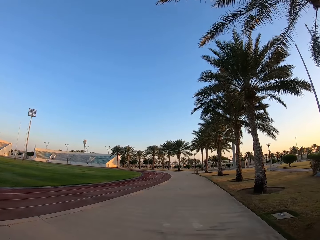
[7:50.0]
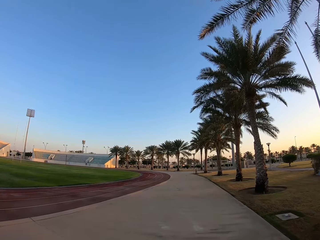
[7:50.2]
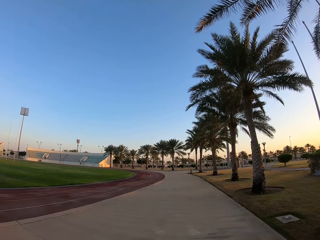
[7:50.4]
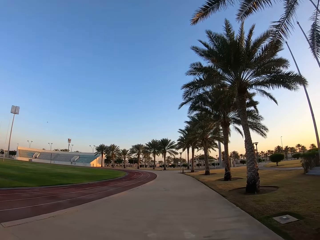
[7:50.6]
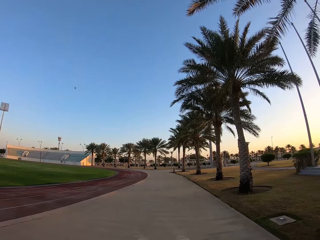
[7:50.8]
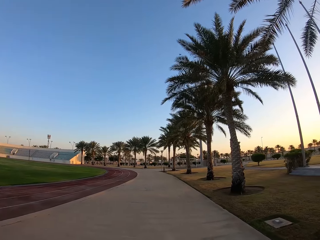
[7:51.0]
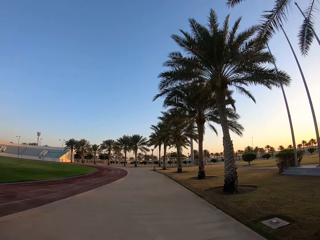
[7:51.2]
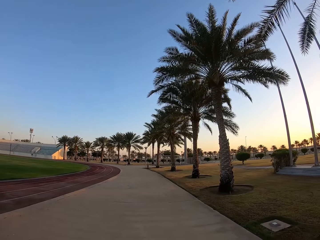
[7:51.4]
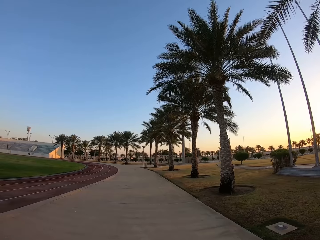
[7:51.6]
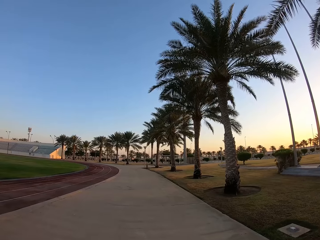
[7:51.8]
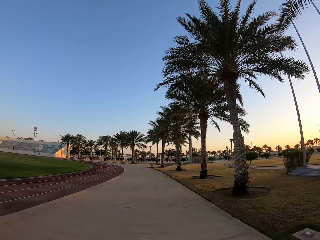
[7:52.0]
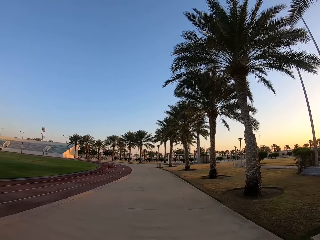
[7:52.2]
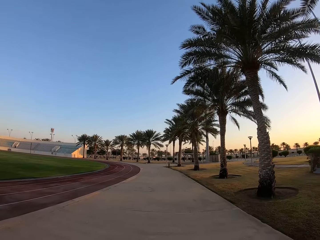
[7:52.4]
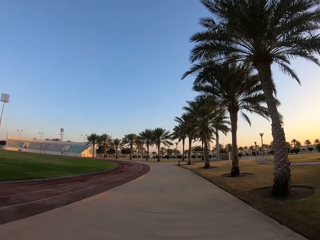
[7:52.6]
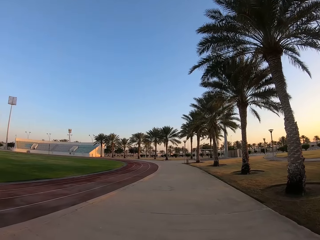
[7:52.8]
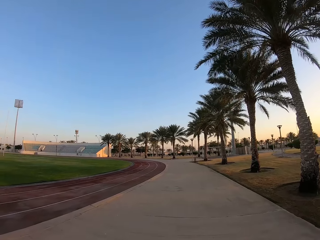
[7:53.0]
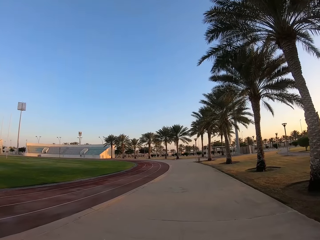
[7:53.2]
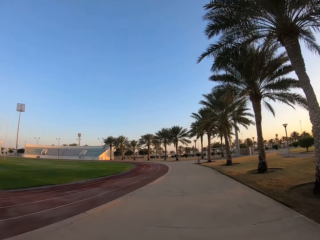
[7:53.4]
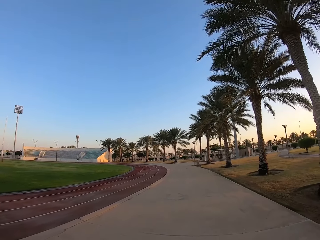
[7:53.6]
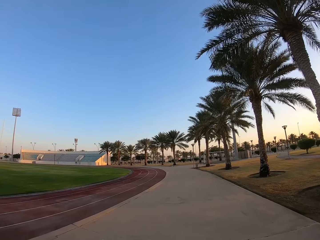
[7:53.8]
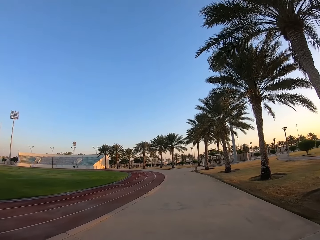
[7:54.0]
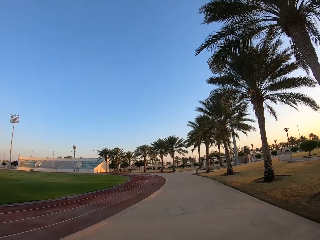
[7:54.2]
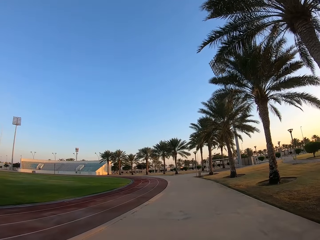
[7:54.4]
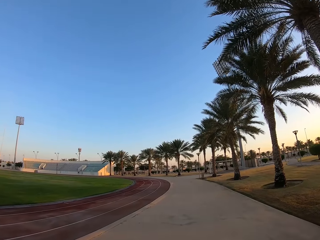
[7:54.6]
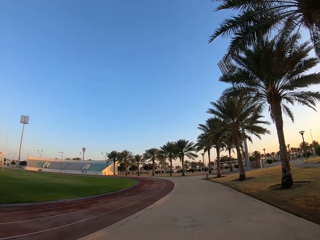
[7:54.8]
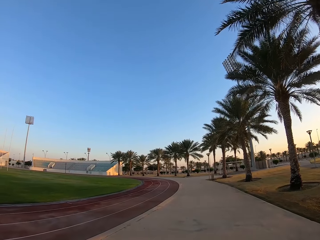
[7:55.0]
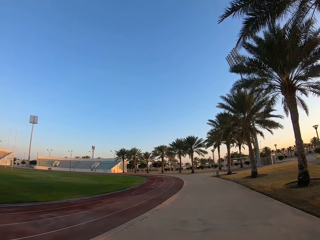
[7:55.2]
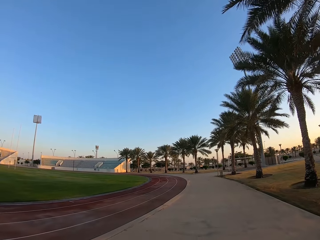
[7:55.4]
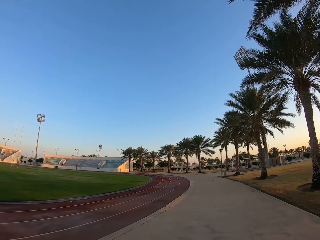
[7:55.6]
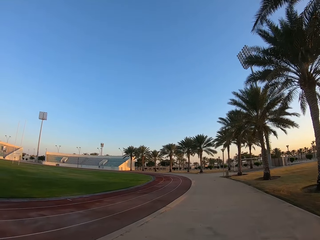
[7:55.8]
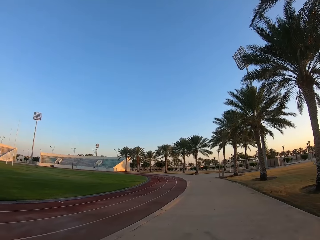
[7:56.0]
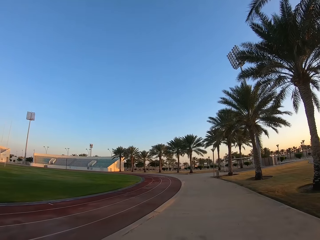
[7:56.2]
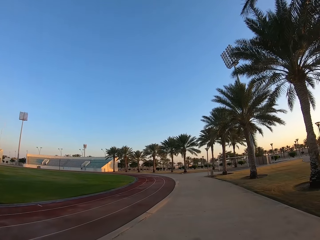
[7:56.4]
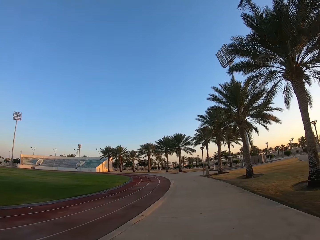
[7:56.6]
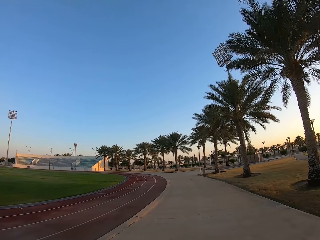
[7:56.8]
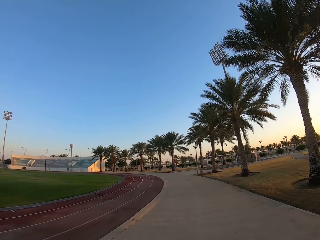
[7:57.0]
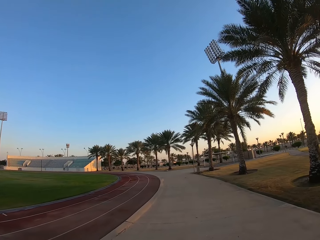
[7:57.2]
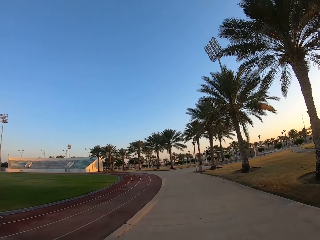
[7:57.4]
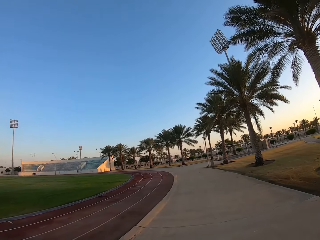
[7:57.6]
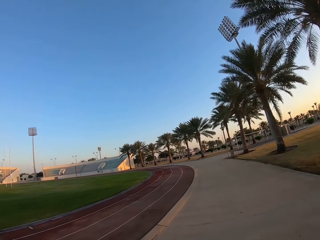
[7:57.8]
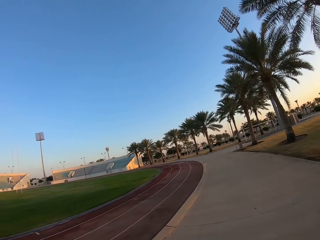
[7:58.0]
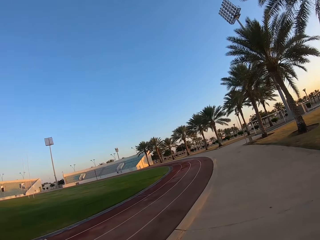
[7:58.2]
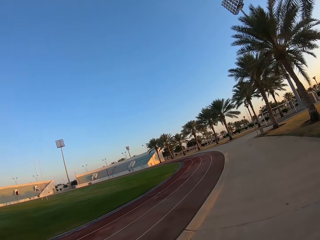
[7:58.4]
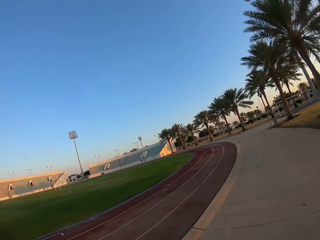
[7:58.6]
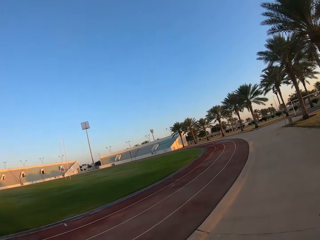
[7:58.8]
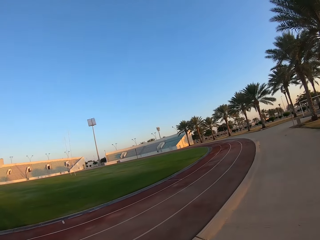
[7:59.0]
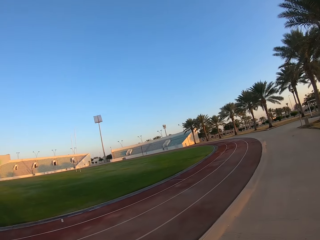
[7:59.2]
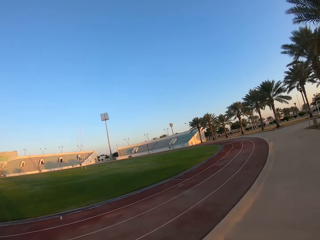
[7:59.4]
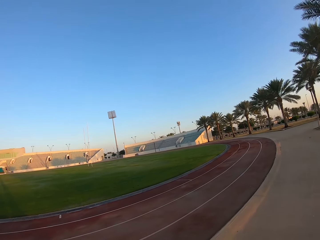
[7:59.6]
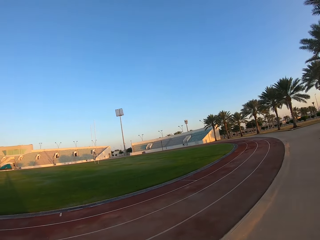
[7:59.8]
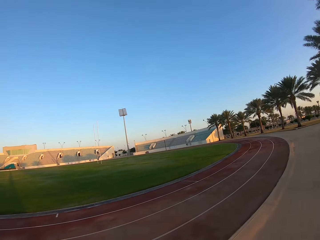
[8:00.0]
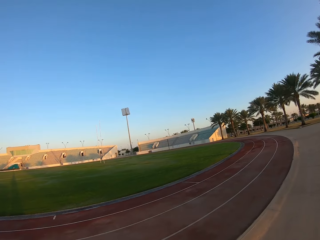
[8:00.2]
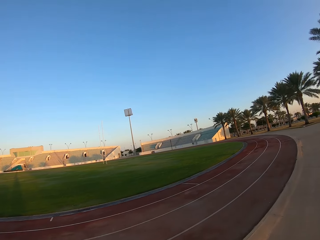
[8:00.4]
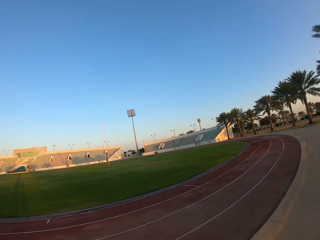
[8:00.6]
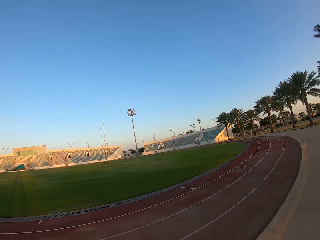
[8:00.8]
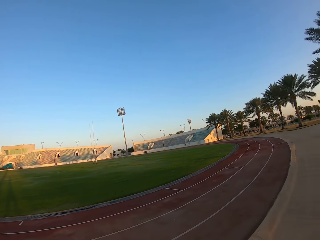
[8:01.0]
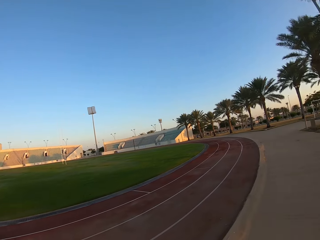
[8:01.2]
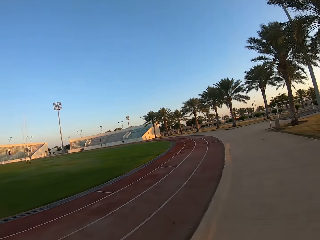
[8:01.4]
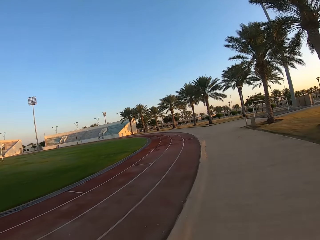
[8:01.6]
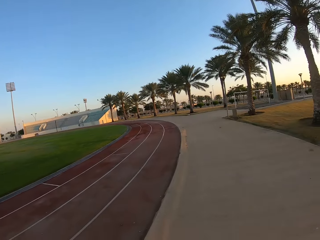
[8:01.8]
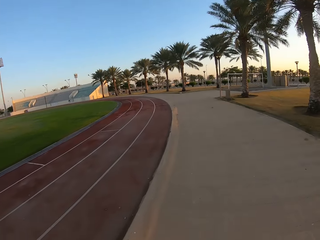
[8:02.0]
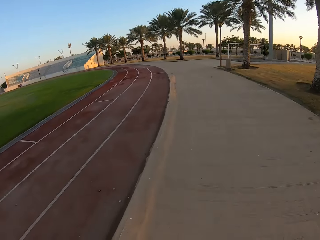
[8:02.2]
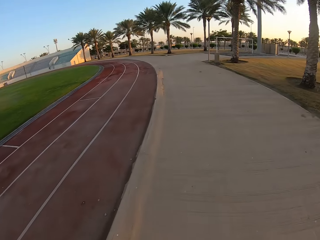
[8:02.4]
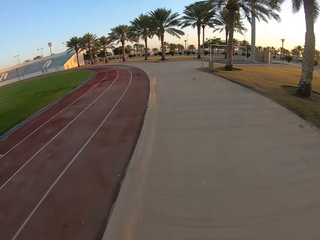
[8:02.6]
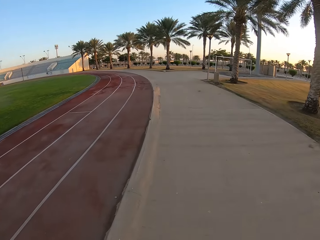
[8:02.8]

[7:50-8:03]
The camera wearer looks around the compound.

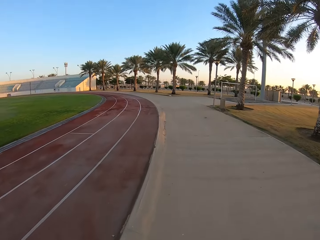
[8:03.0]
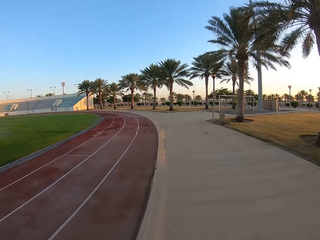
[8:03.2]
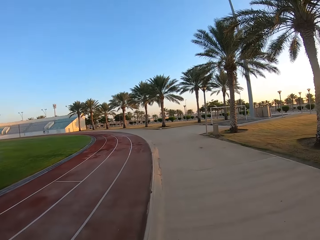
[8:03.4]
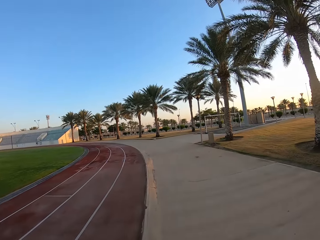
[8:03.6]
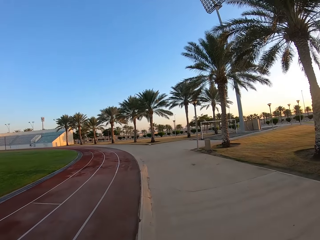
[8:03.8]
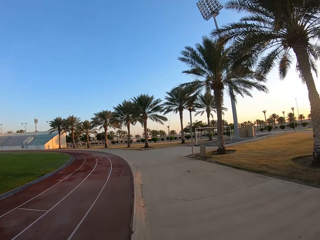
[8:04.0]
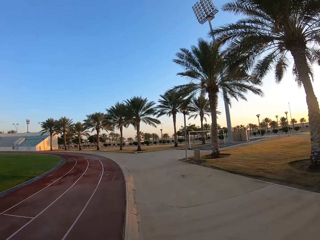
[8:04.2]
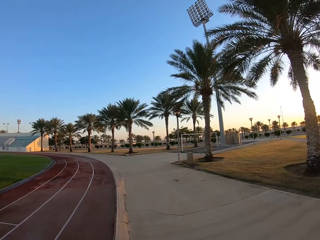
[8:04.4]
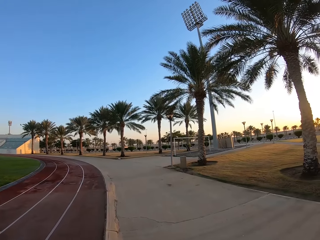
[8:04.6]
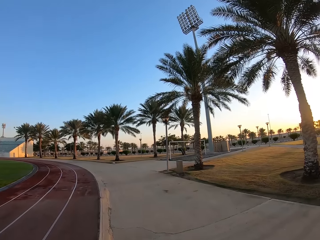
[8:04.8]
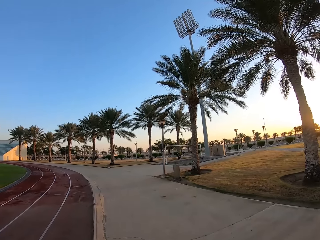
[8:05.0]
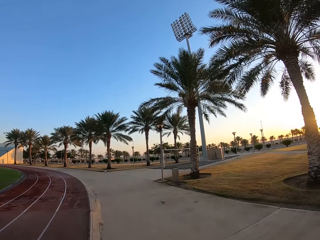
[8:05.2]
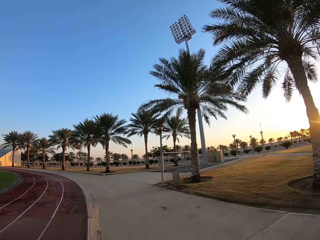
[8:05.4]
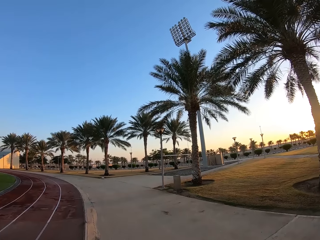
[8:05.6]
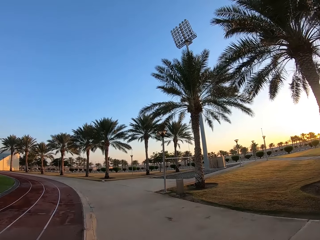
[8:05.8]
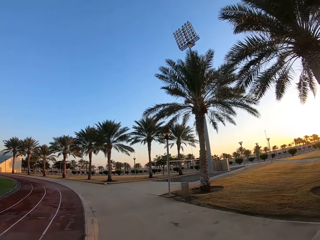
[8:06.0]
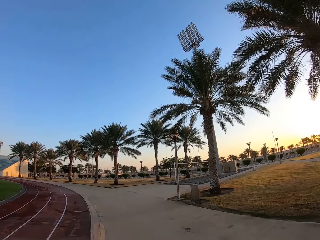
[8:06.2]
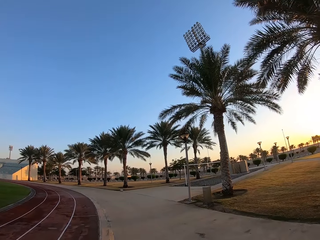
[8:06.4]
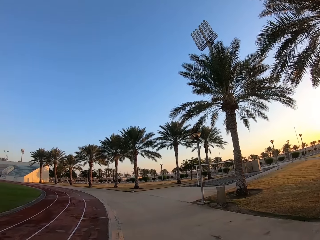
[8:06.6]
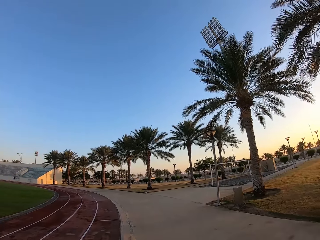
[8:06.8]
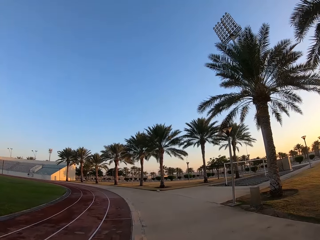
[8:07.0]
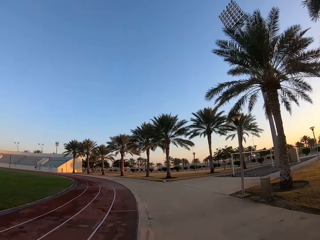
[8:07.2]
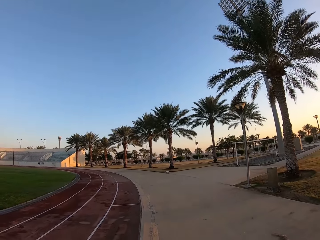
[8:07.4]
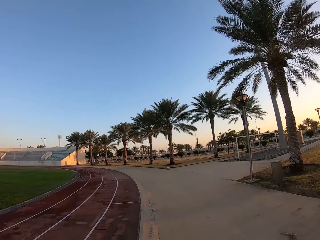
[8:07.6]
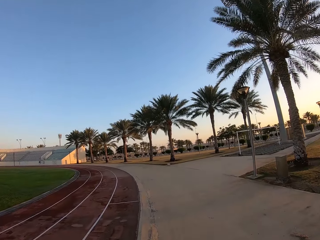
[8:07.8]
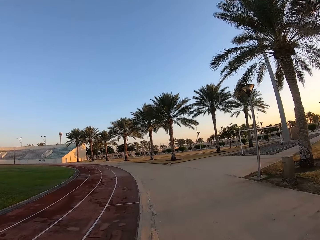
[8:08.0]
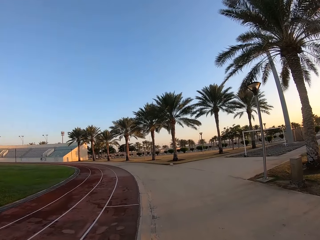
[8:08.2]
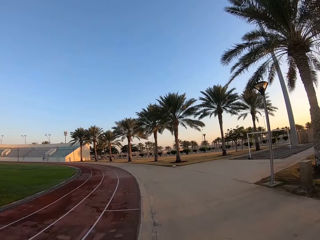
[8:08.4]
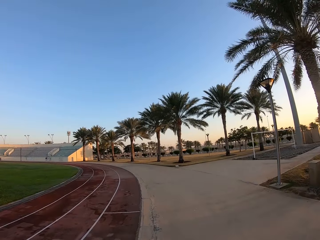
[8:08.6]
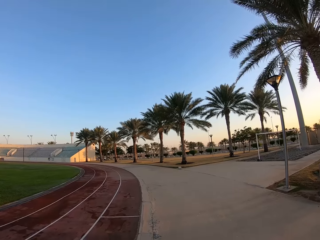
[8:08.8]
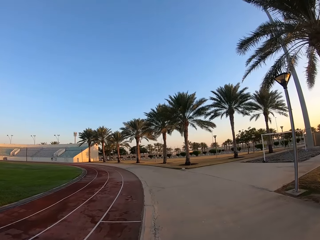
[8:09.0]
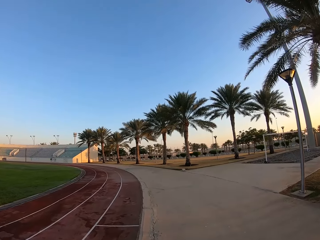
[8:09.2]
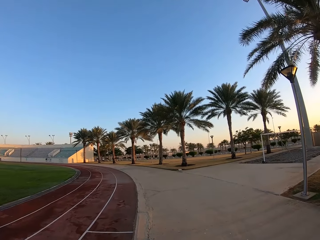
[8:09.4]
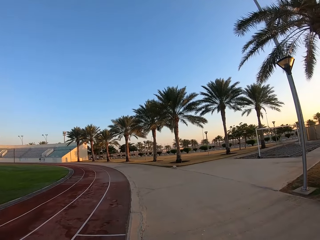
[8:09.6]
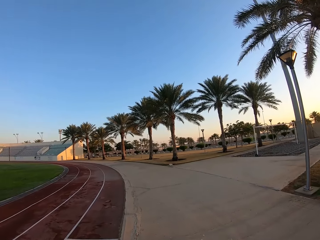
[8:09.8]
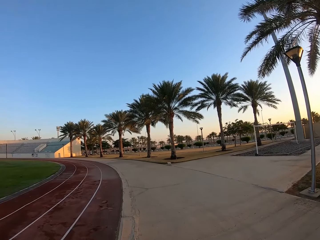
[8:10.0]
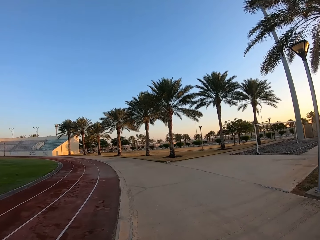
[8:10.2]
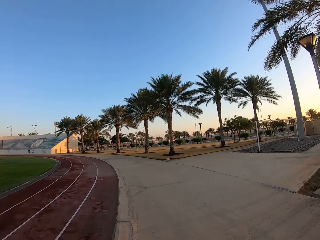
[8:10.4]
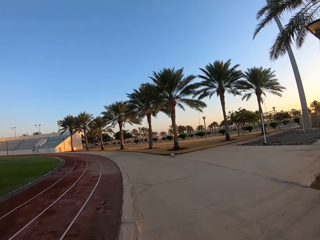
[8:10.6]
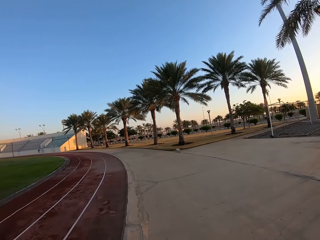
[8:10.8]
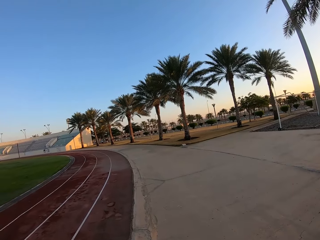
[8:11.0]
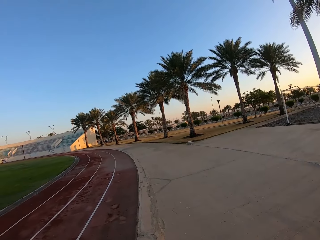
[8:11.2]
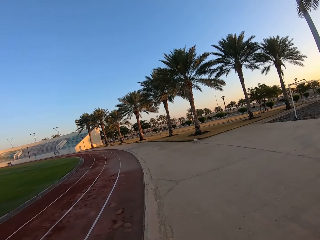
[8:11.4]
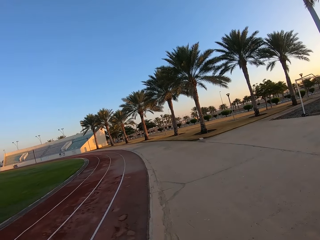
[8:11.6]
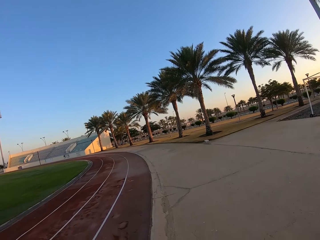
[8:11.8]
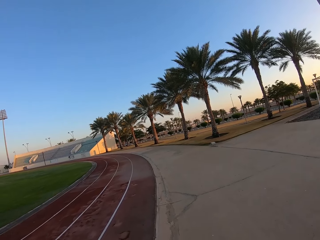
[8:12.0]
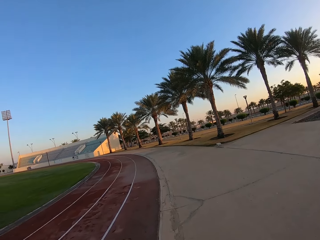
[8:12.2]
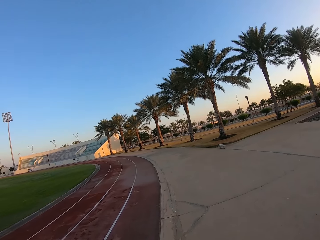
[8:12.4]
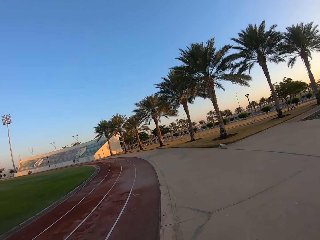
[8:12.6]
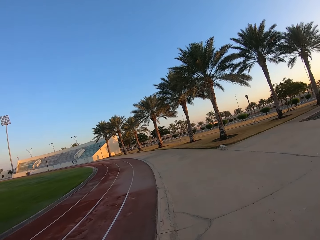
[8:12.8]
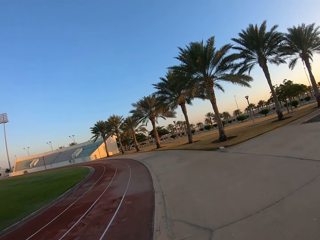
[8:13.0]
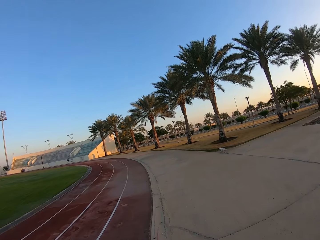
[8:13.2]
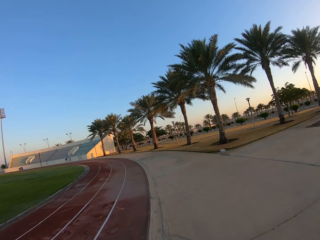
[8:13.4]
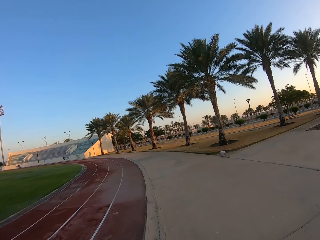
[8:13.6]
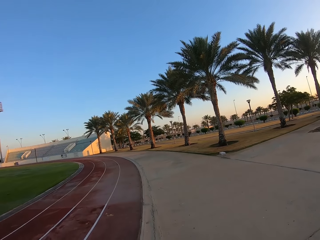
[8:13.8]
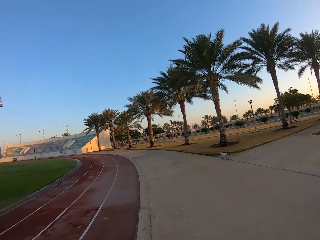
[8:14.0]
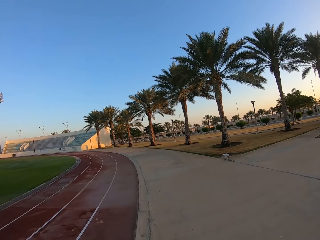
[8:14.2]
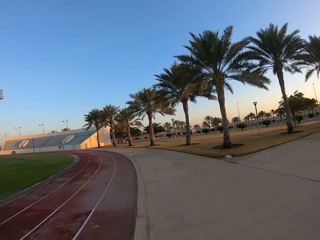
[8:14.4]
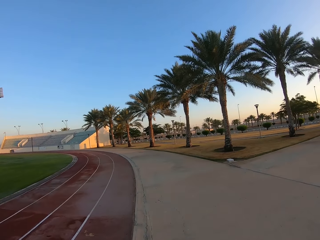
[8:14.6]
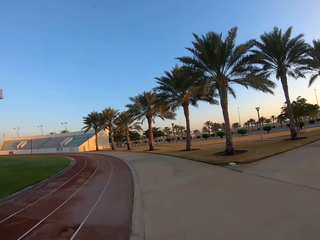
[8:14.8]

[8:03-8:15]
The camera wearer walks around the stadium.
